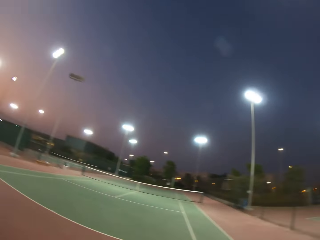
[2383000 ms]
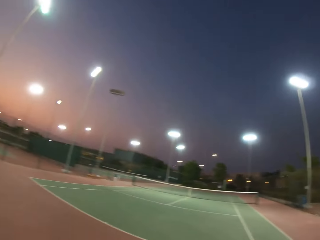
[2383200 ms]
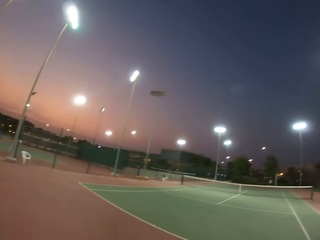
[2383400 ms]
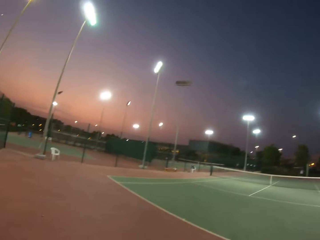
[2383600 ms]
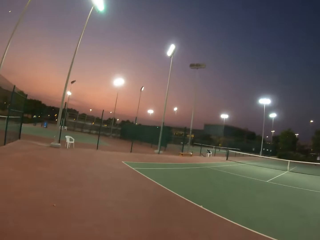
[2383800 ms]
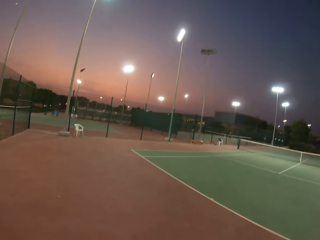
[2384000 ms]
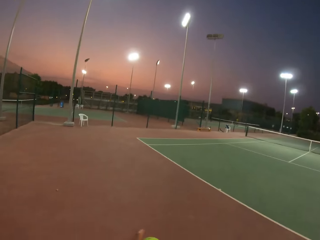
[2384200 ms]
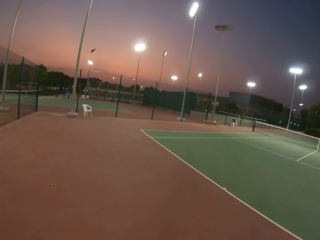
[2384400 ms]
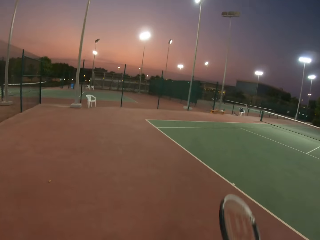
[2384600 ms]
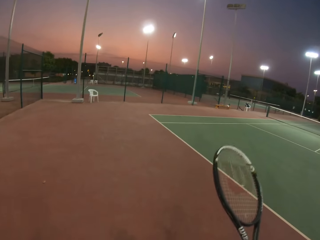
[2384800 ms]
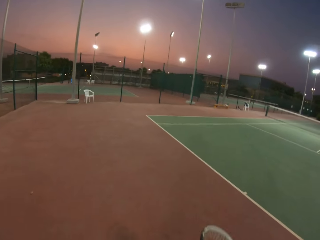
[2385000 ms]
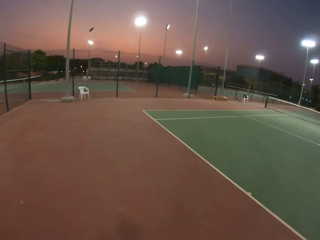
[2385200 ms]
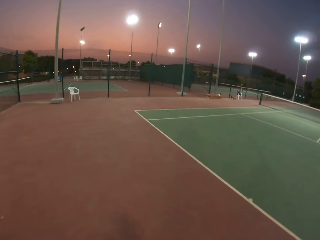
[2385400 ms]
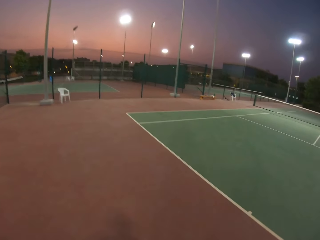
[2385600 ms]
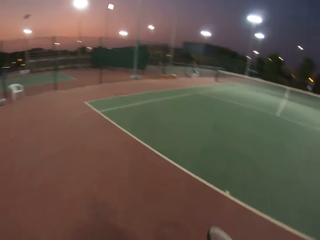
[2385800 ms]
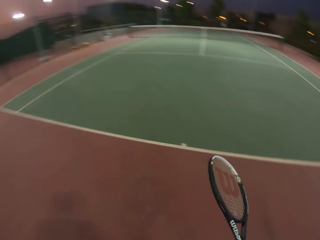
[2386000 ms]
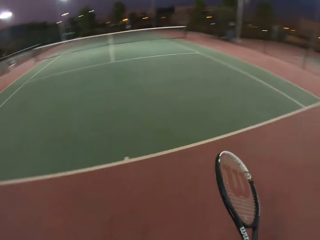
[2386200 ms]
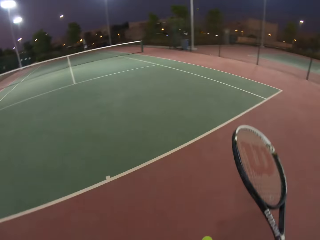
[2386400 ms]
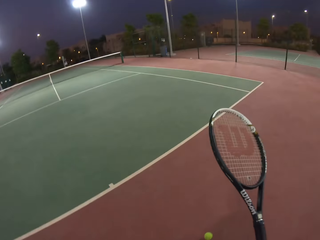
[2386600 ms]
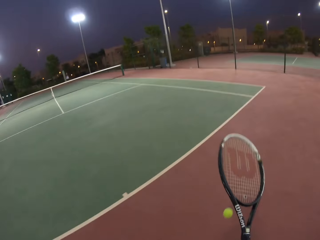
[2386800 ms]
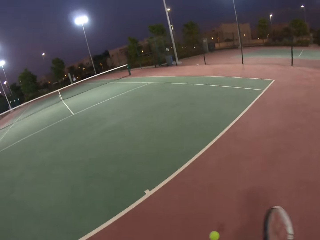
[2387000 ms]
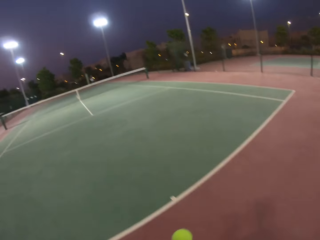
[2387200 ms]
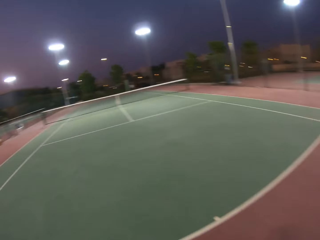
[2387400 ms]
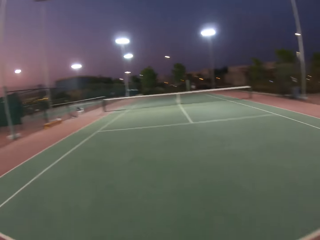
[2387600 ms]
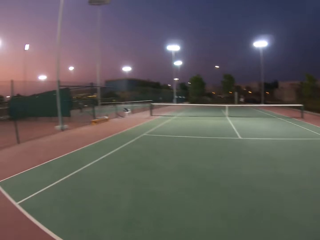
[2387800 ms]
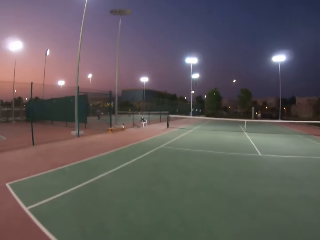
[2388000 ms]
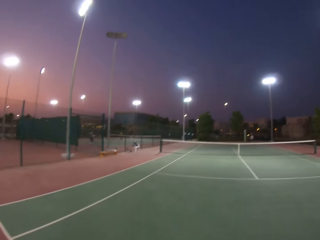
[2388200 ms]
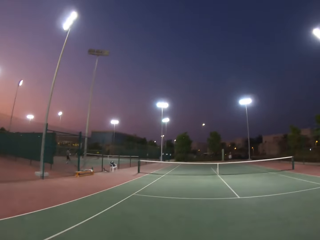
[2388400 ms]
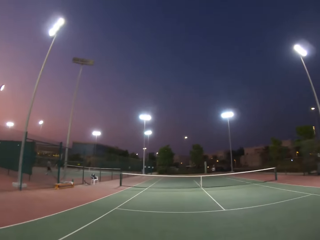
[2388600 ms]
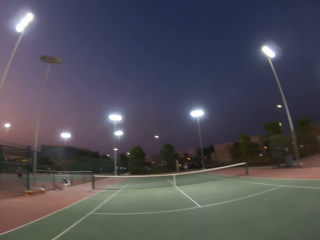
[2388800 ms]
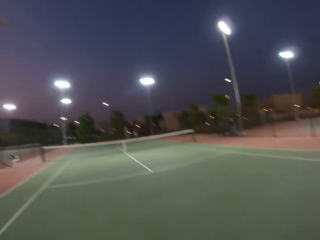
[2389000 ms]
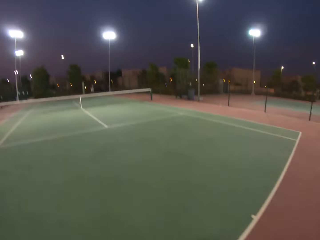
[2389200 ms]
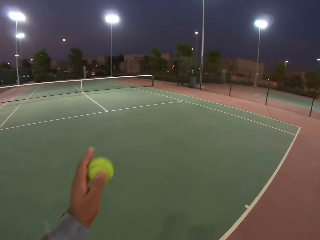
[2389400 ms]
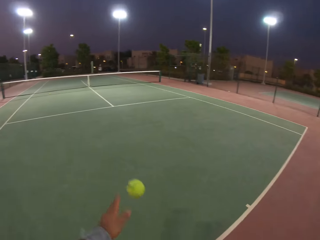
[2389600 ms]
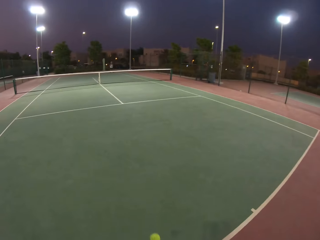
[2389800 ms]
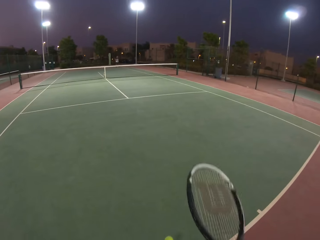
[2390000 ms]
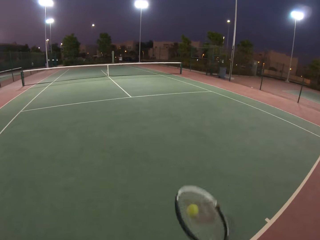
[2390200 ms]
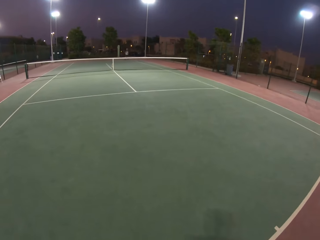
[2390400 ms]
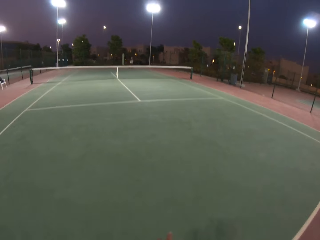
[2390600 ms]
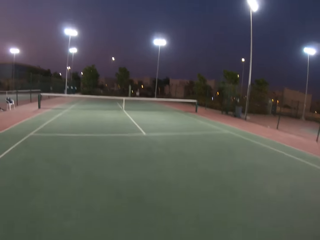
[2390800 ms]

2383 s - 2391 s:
The camera wearer plays lawn tennis.

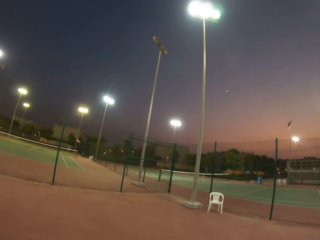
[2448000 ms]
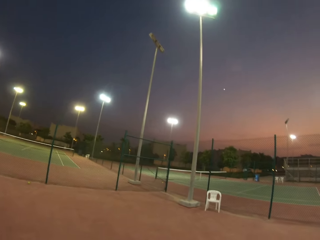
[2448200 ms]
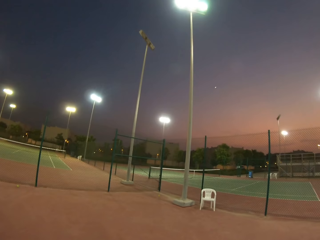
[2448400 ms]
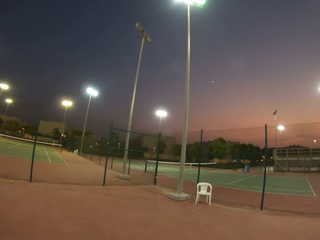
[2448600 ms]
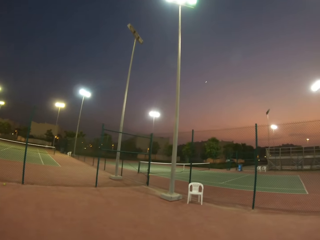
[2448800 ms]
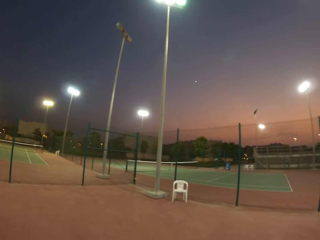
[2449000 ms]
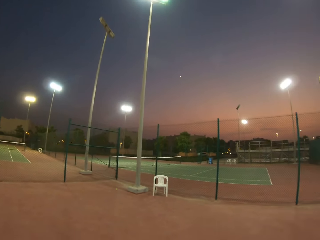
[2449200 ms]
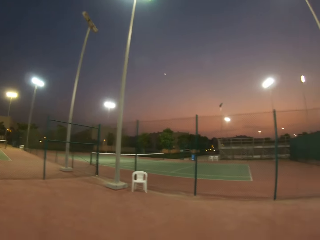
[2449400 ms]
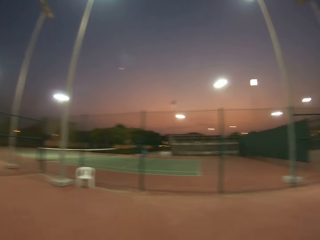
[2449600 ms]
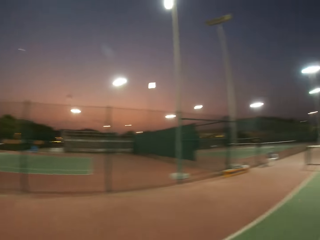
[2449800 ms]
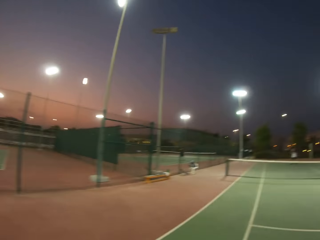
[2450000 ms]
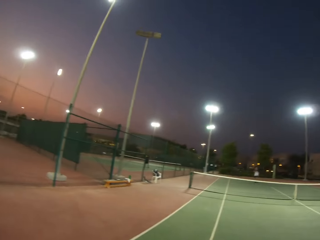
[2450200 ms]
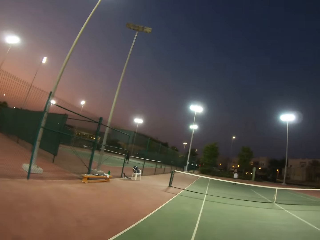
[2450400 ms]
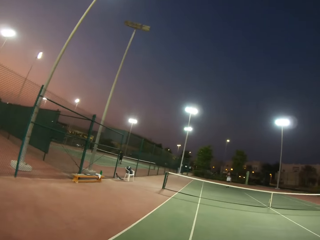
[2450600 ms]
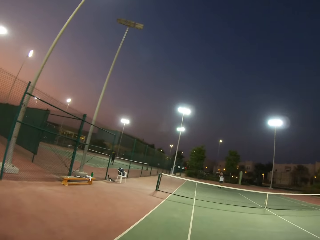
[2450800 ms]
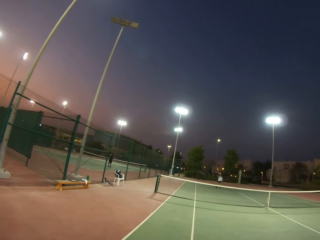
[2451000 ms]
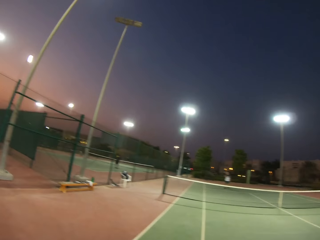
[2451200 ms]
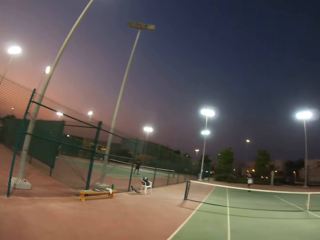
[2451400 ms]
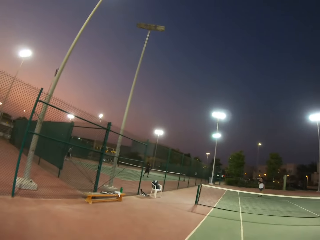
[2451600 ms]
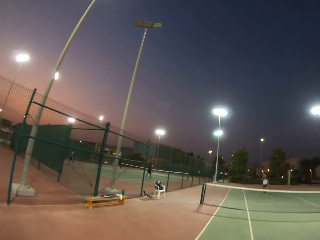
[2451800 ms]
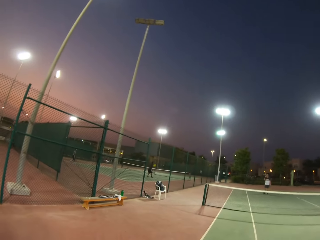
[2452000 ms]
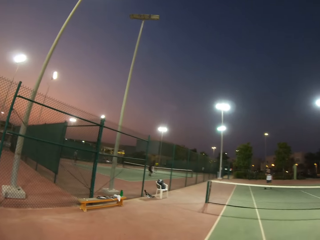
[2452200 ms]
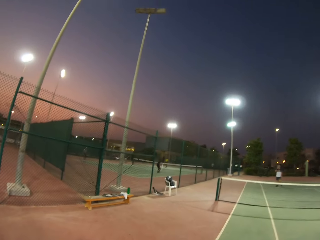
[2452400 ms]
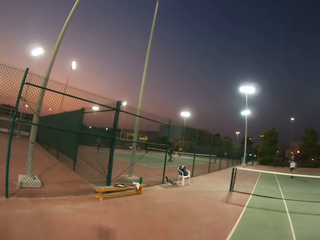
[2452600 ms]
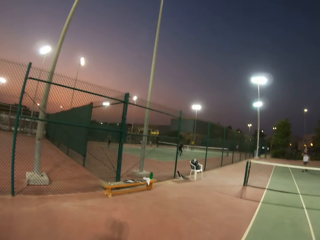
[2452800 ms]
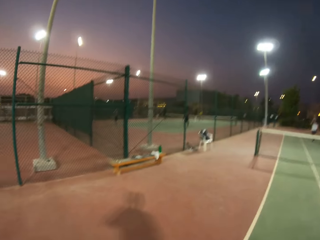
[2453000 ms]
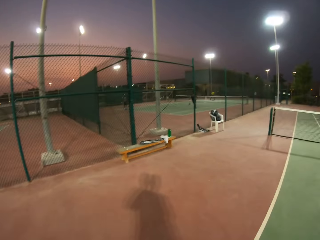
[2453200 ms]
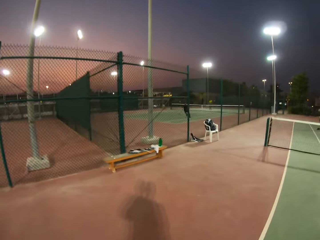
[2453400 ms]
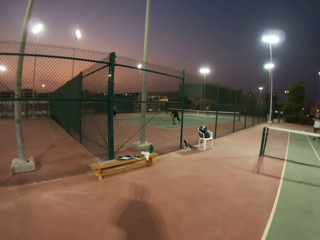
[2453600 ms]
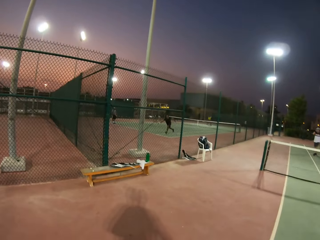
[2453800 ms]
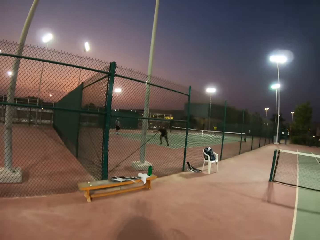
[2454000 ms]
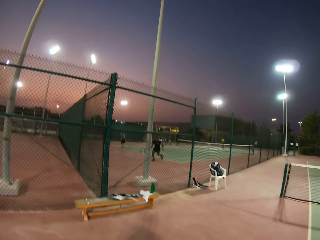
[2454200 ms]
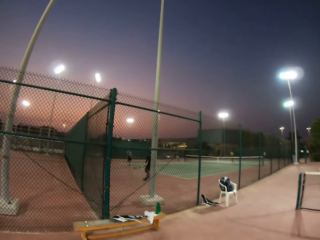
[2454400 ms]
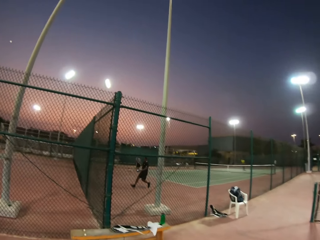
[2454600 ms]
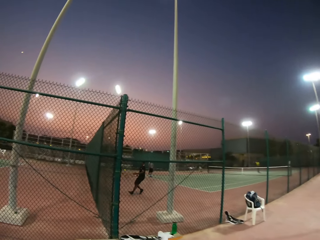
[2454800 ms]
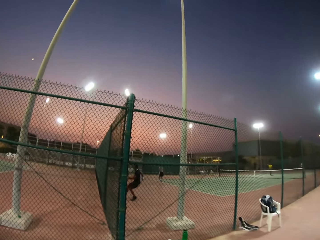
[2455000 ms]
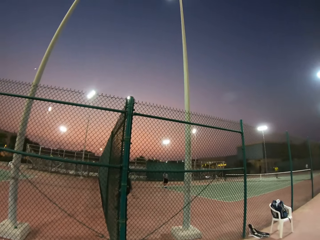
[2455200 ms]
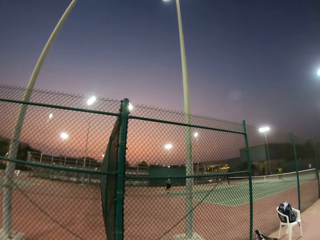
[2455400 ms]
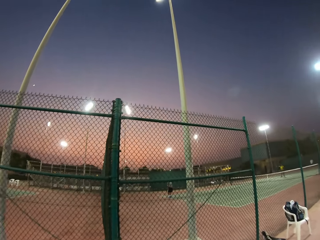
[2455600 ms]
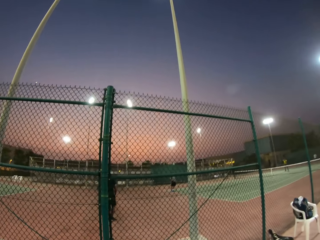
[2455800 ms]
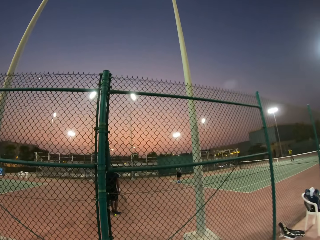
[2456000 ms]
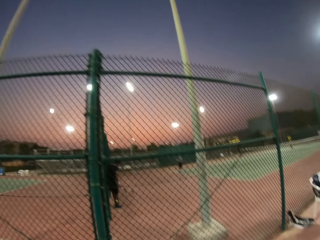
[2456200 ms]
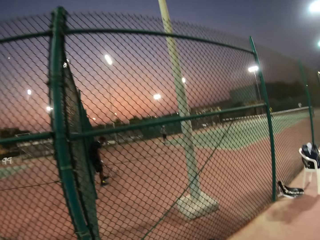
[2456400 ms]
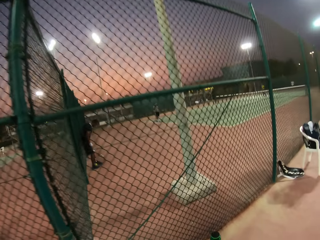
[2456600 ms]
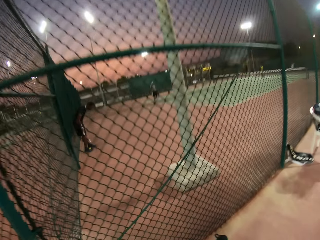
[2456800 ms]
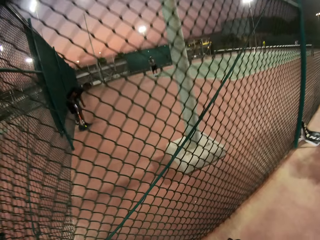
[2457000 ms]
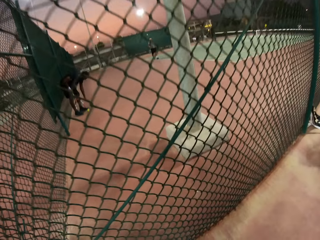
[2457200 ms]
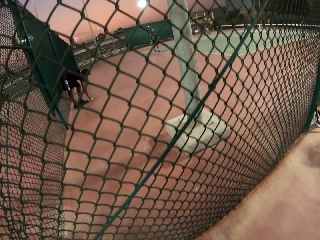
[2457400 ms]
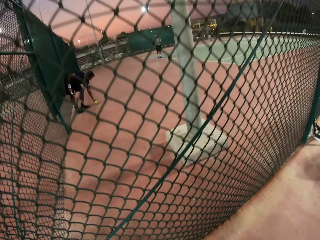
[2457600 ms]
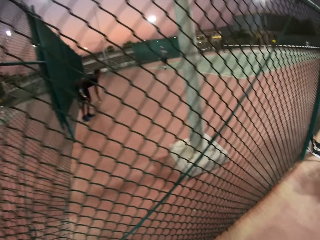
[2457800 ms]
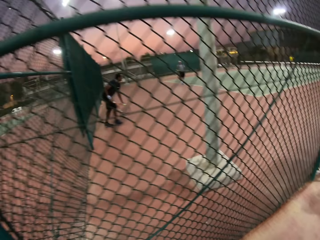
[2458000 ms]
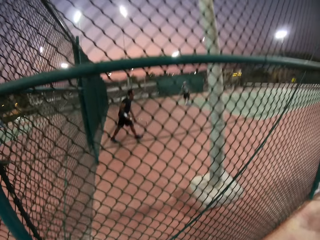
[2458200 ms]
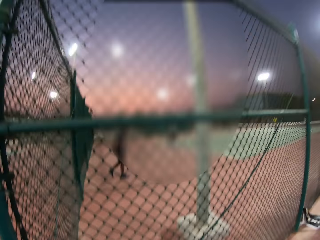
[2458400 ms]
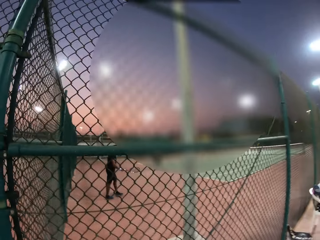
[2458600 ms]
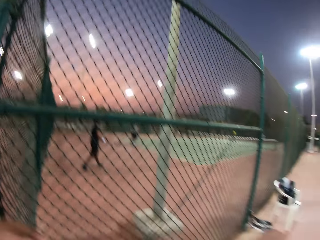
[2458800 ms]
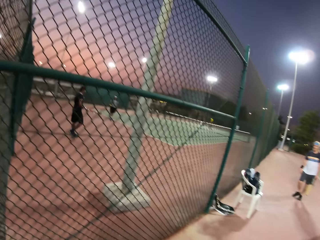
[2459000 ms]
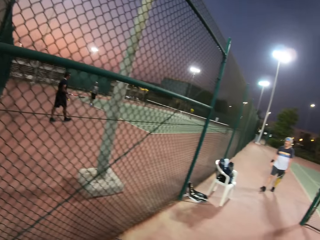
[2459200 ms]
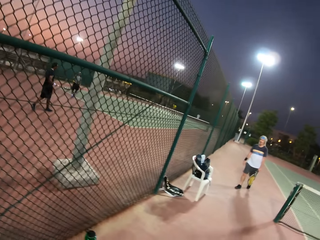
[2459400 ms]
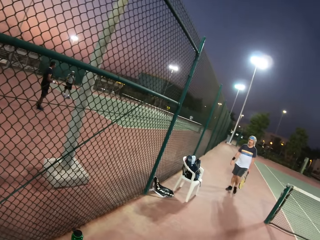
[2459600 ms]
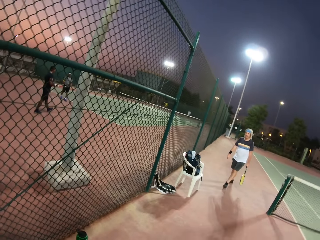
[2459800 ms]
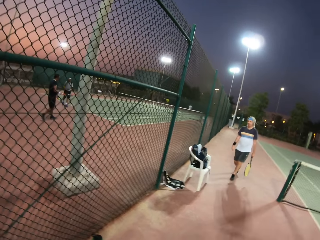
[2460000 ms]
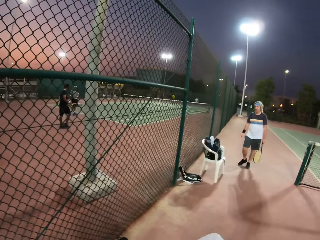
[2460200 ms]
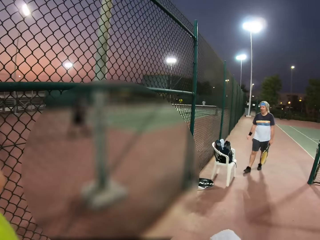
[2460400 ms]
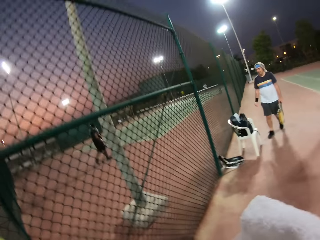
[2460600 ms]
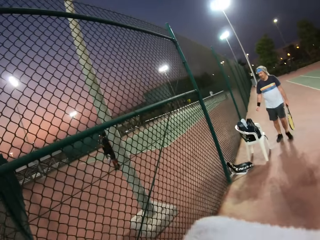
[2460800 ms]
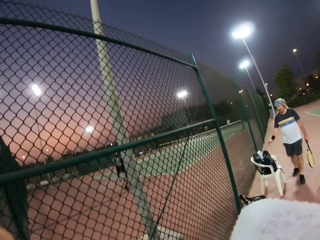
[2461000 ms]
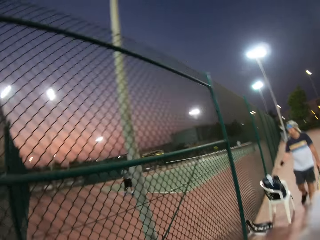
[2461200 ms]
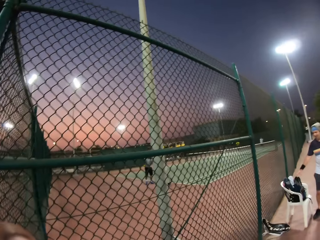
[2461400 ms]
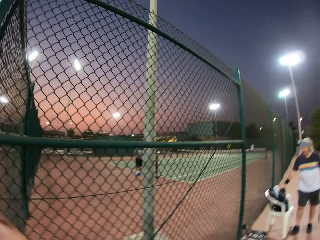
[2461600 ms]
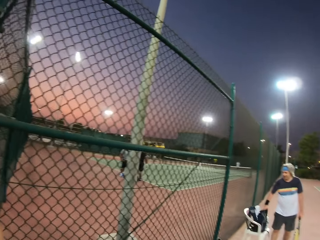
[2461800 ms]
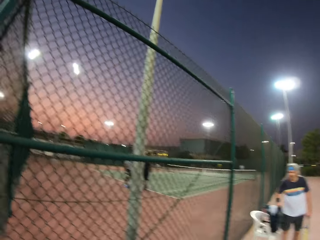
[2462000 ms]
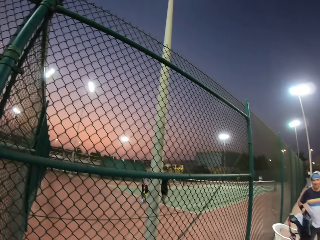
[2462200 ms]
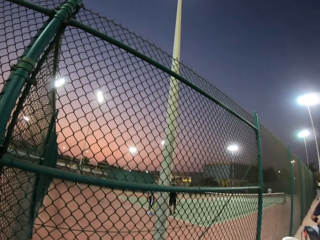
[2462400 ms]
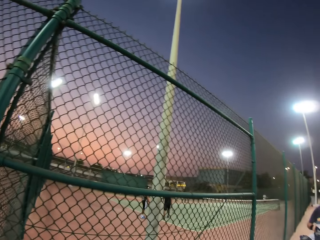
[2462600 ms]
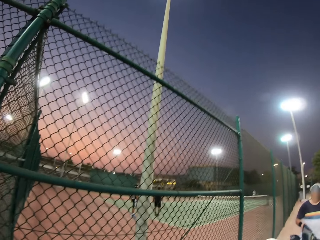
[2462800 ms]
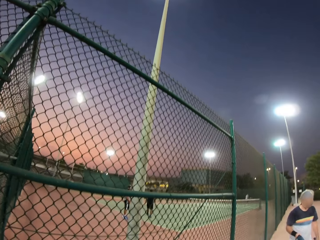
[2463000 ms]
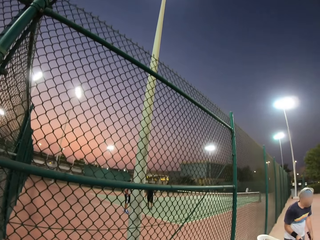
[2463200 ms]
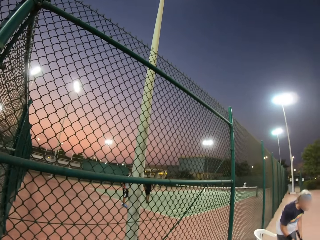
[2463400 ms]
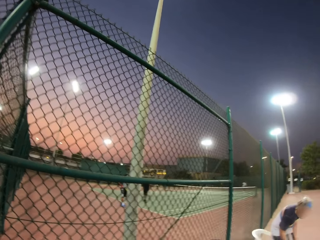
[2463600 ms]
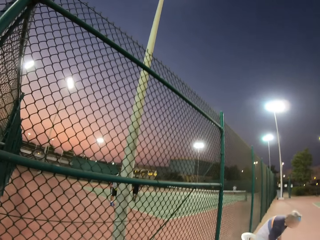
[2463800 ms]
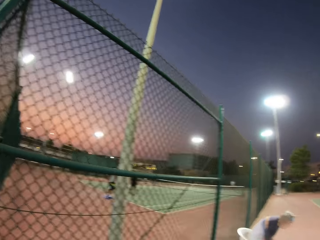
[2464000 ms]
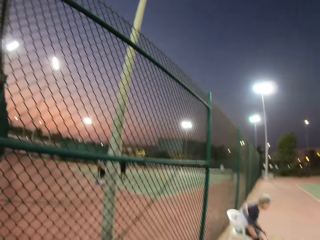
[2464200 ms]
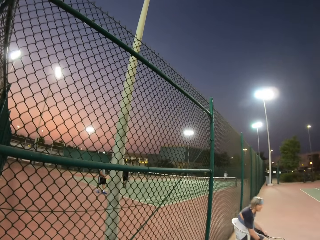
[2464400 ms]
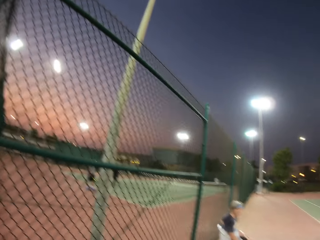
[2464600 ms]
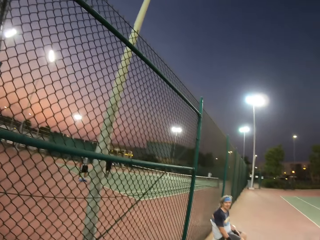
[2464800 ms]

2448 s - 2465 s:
The camera wearer looks around. They walk towards the bench. They stare at the pitch.
